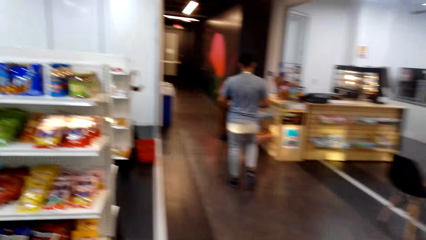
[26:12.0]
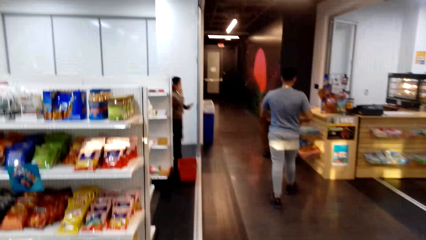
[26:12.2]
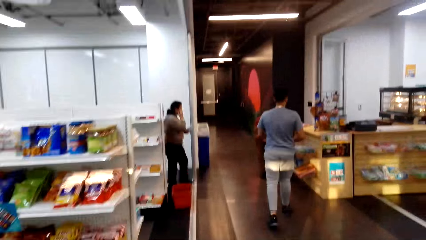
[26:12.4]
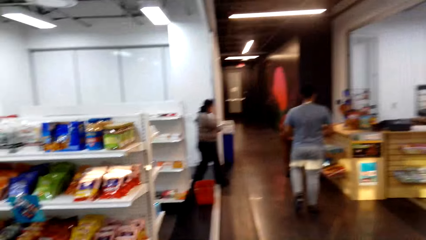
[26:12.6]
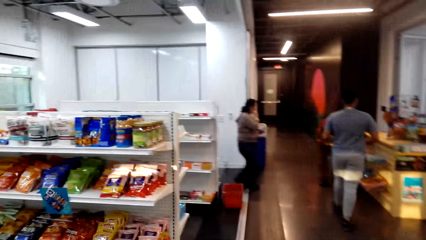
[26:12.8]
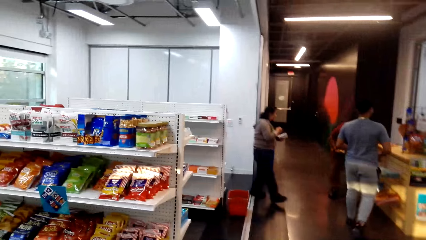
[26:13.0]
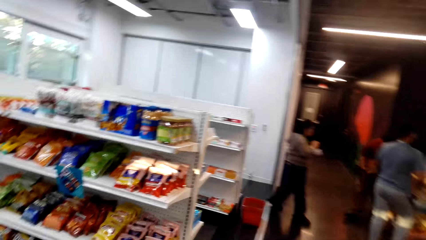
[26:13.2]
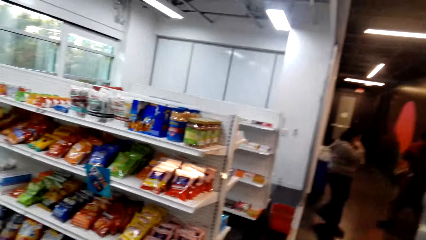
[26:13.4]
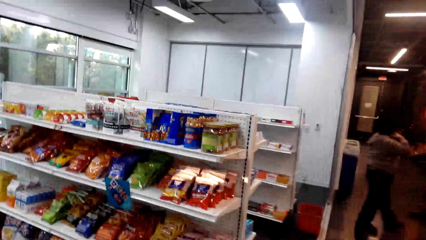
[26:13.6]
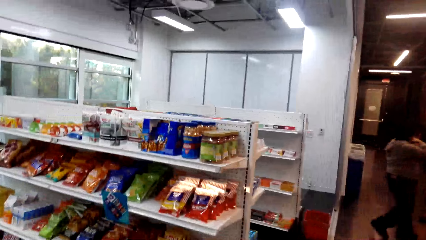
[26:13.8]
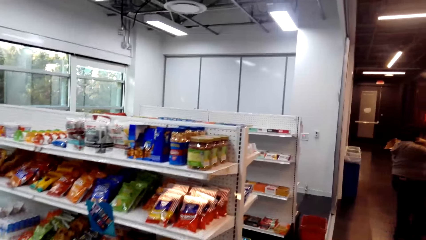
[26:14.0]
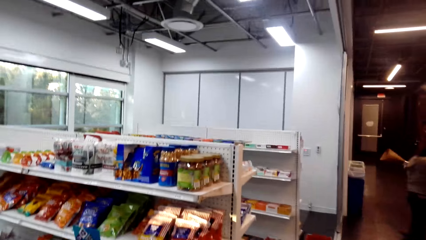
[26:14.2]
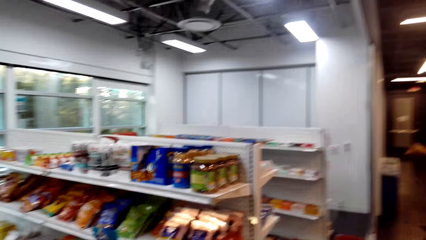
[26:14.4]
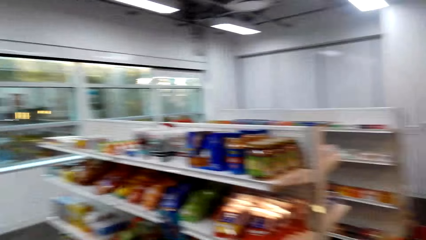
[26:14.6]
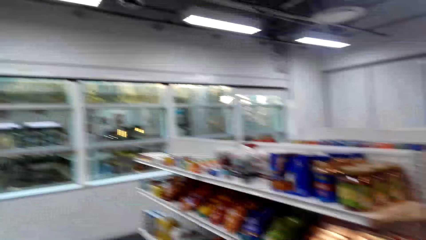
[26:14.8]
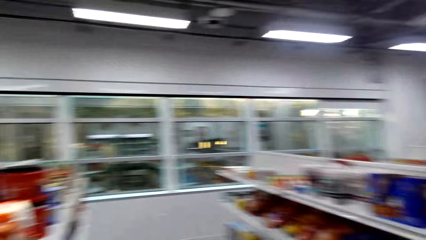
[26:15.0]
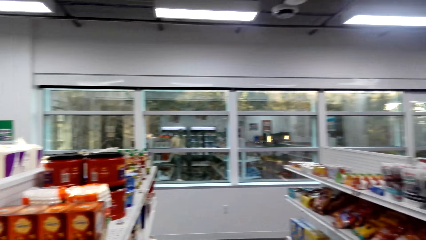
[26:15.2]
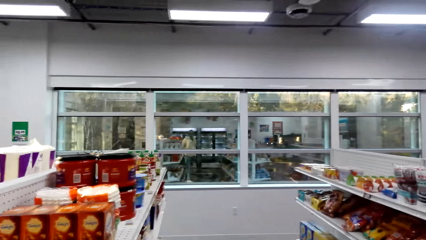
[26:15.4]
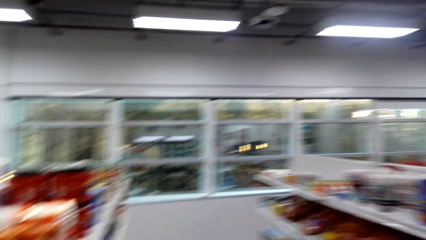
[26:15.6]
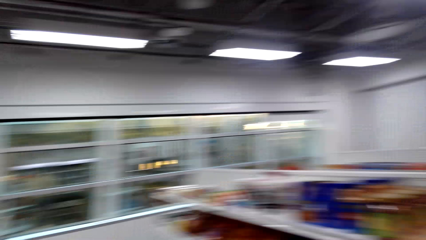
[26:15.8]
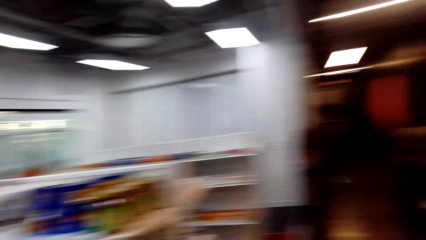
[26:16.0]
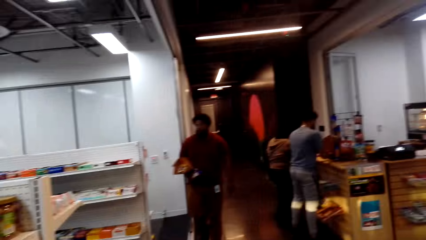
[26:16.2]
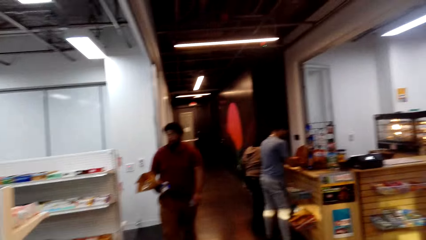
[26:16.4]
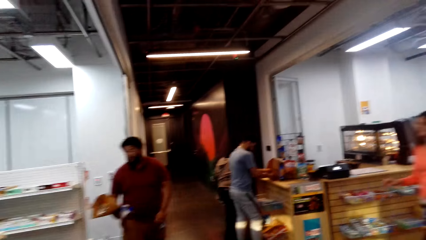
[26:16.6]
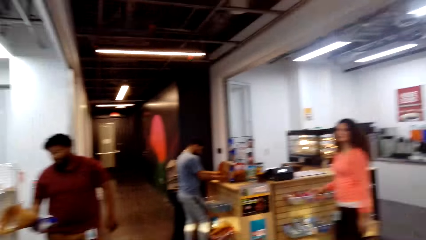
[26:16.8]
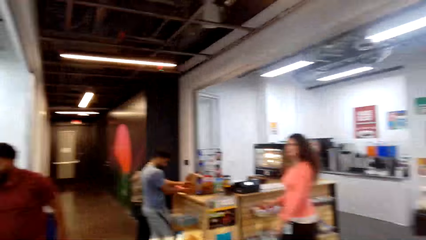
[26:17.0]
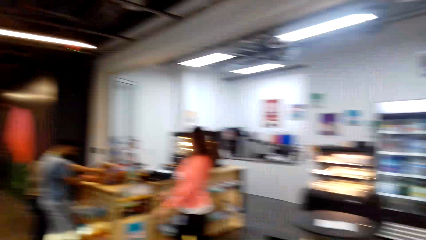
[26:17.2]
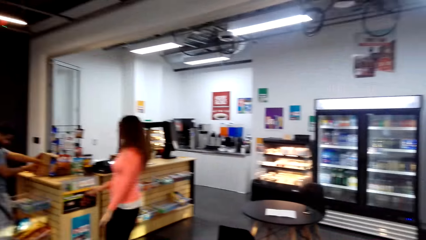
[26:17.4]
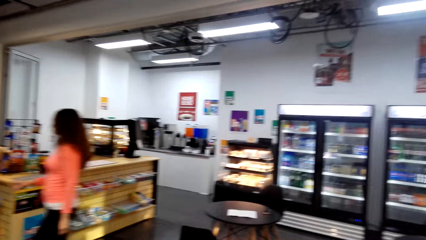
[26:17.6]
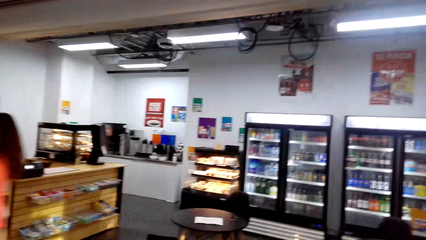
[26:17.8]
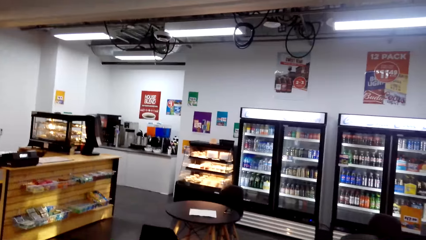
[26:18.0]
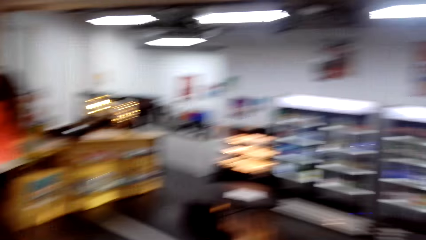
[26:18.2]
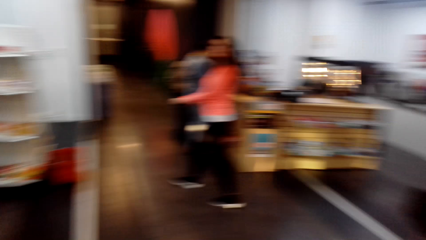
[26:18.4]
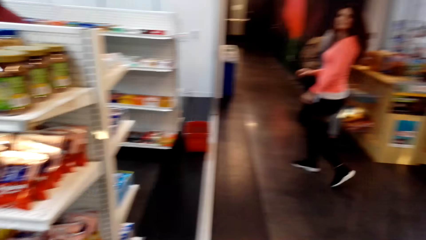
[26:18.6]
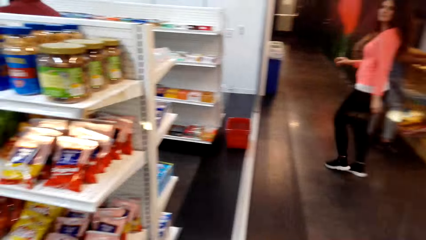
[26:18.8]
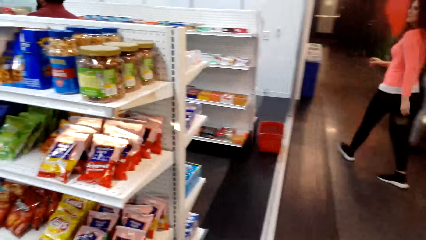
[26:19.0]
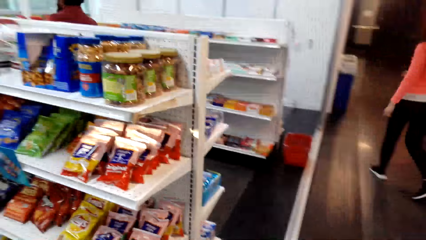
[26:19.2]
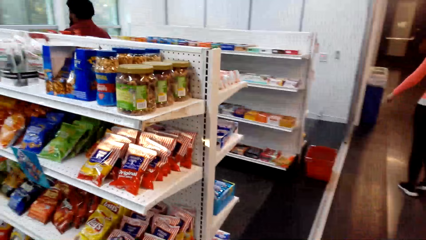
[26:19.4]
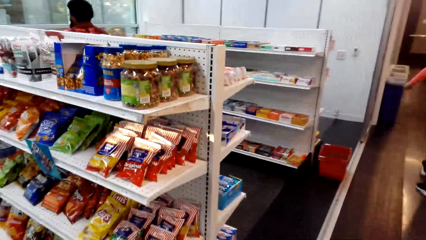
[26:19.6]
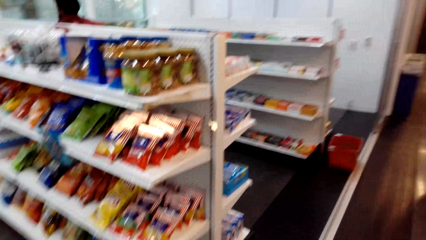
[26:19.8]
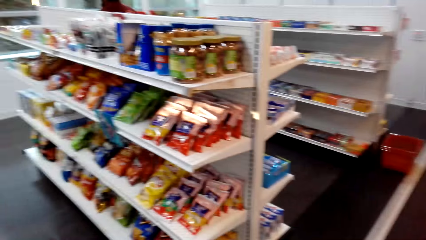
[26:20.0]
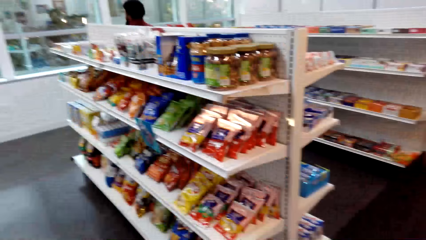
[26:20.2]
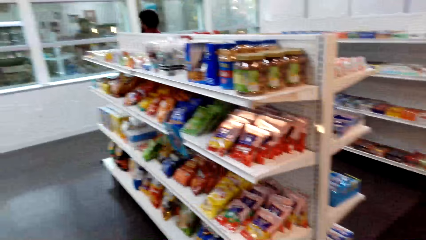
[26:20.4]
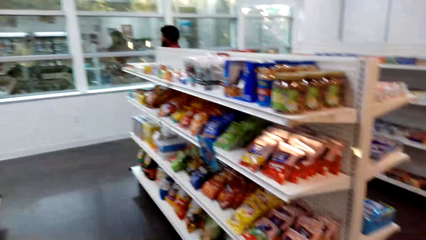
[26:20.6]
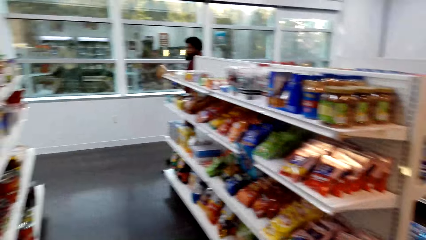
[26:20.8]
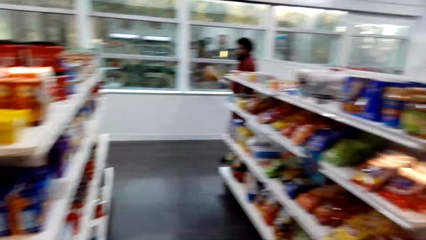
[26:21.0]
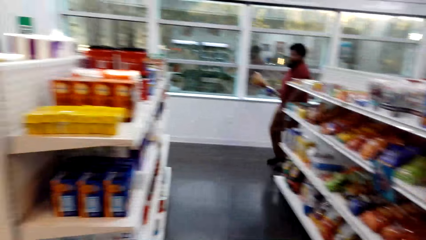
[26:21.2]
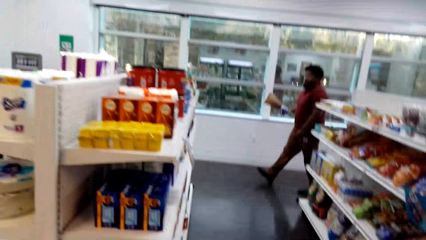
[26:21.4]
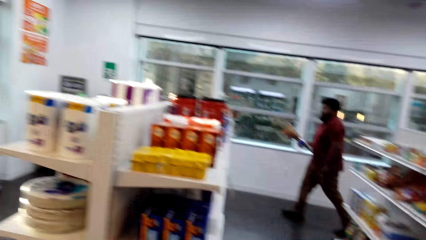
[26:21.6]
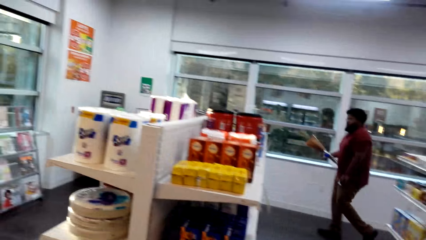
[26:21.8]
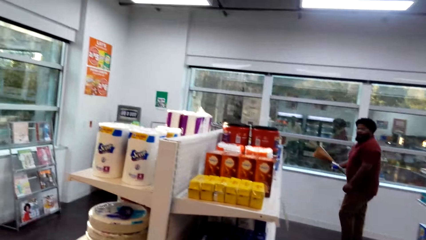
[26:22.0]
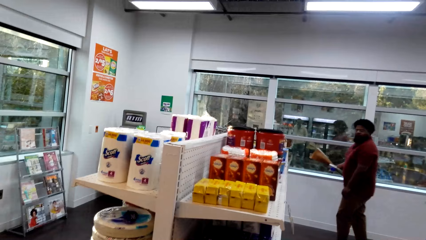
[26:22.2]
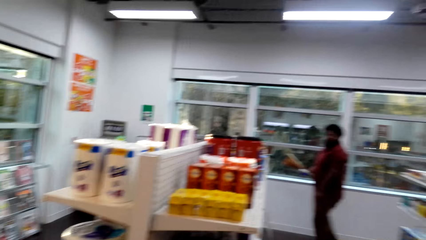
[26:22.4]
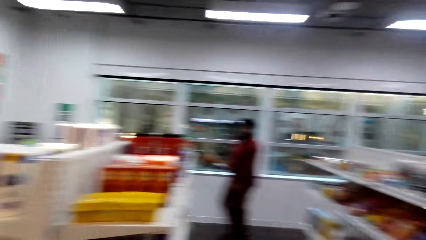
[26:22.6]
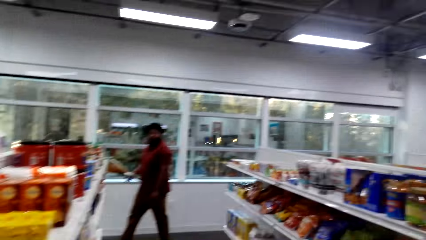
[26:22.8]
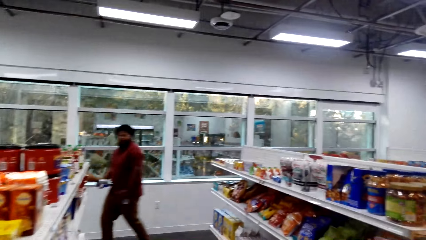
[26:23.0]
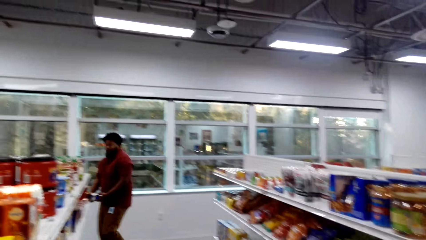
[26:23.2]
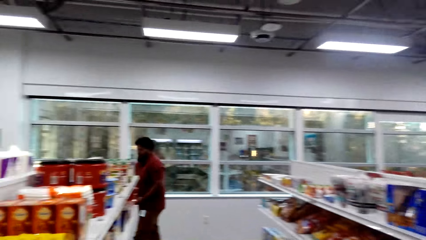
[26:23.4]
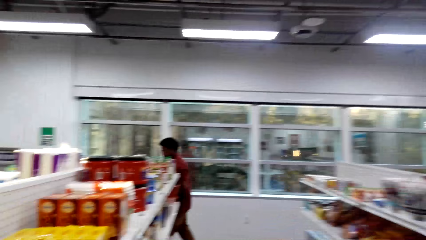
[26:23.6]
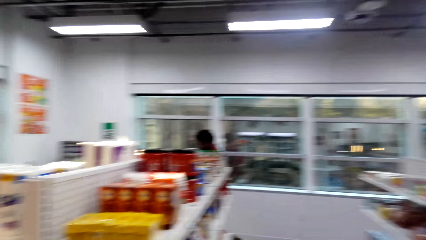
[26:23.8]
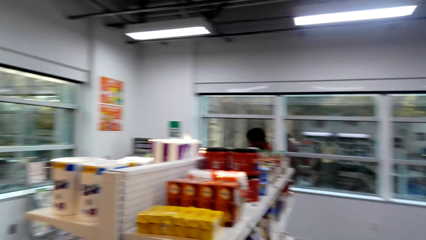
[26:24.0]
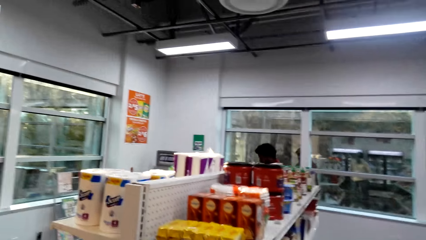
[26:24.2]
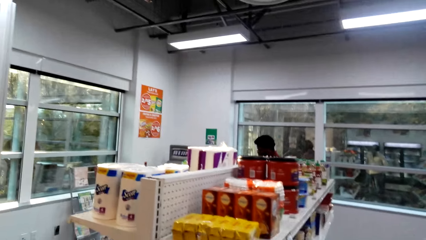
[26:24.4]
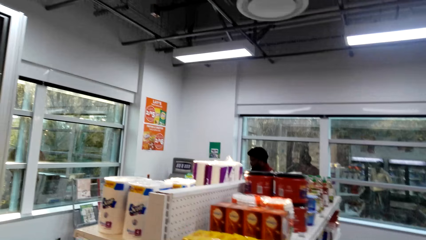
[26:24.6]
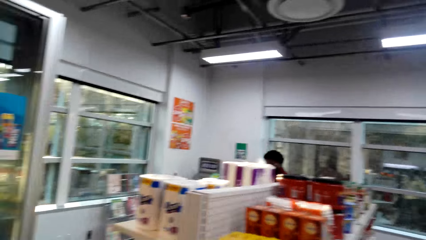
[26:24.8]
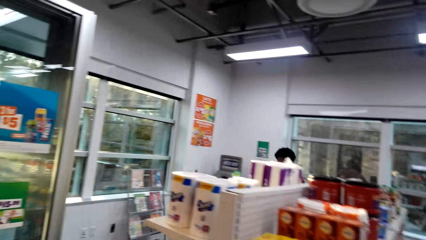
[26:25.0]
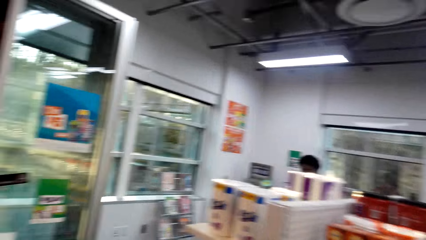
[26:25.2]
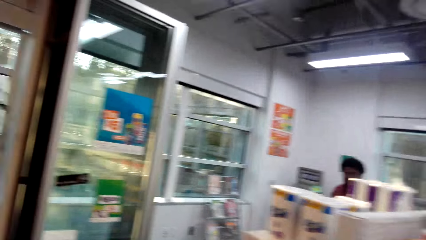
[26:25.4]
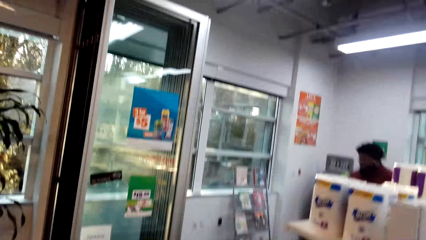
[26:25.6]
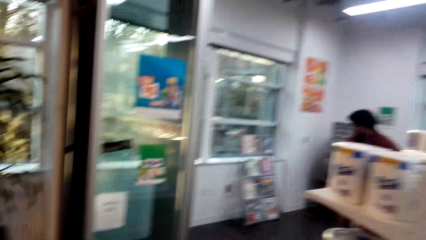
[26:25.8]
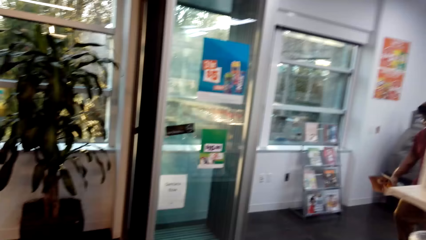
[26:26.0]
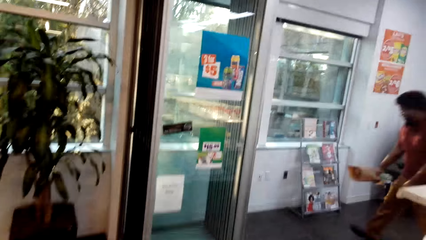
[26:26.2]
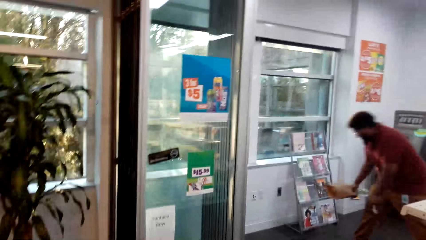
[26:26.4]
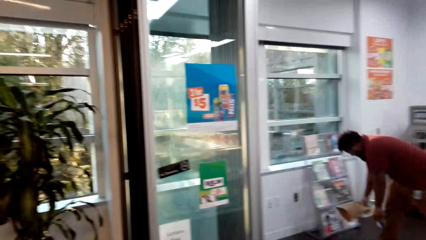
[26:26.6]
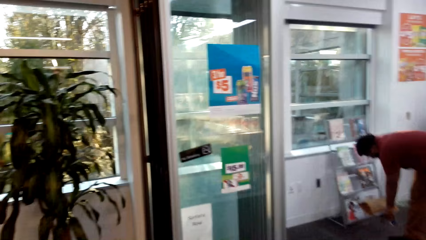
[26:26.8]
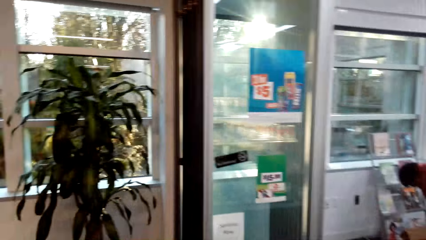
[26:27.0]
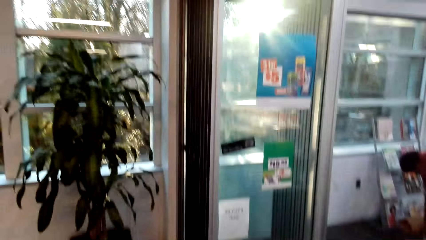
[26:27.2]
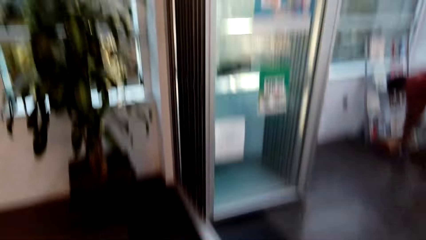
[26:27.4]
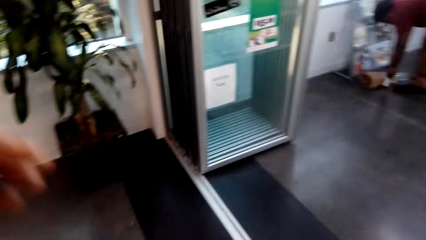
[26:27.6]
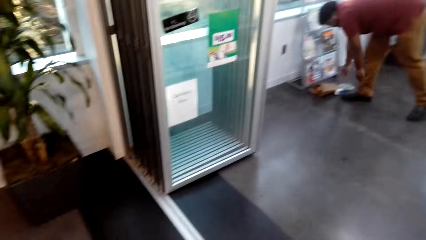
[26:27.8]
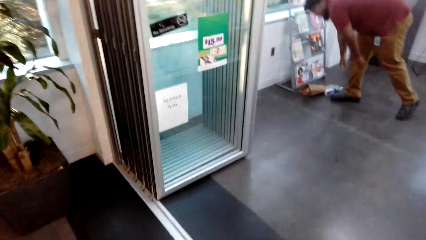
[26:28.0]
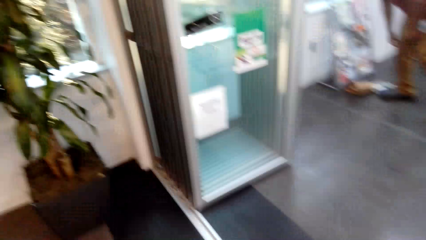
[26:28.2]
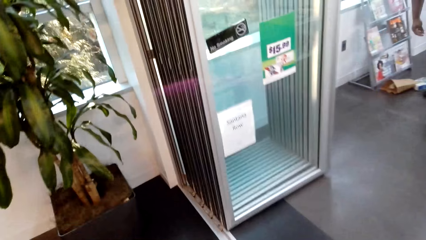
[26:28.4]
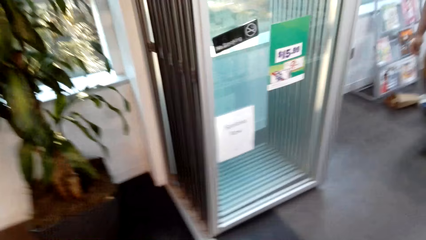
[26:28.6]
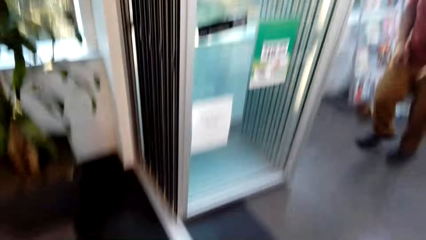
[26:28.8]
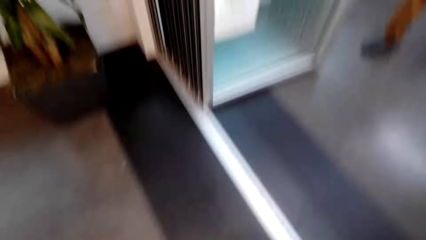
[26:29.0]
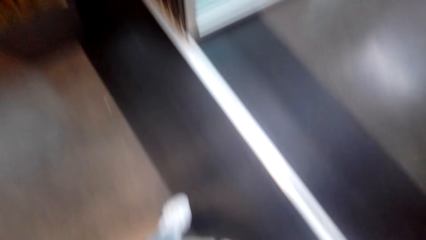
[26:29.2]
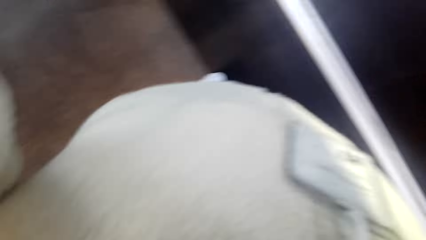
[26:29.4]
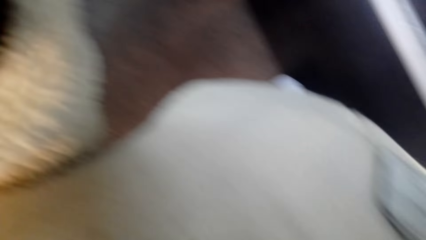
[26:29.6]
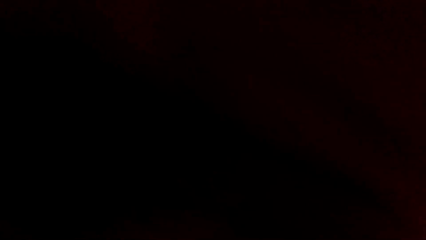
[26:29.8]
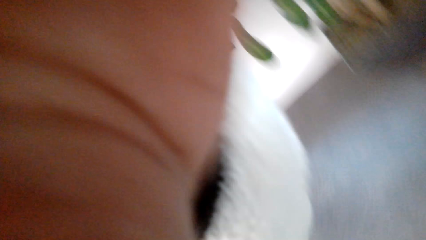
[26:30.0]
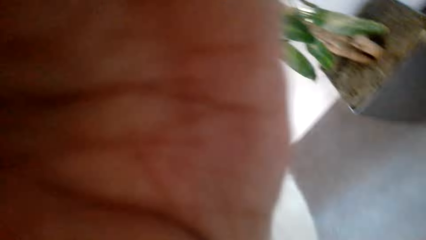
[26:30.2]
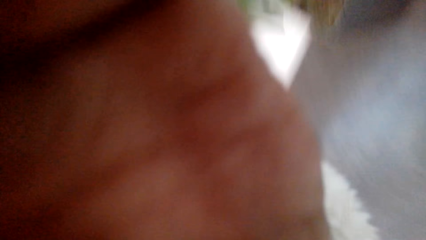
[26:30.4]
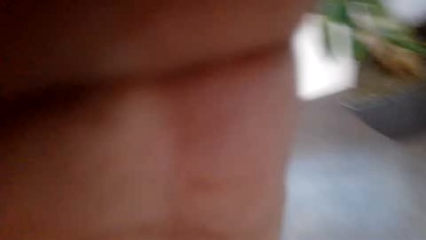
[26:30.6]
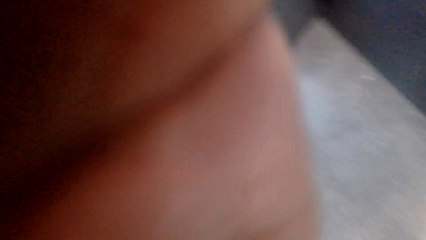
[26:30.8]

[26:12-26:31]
A woman walks across. A man walks across. The camera wearer looks around the store. Another woman walks across. The camera wearer looks around. The man carries a broom. The camera wearer looks around. They dialogue with a person. The man puts the broom down and walks.
